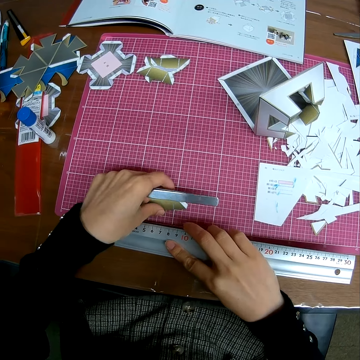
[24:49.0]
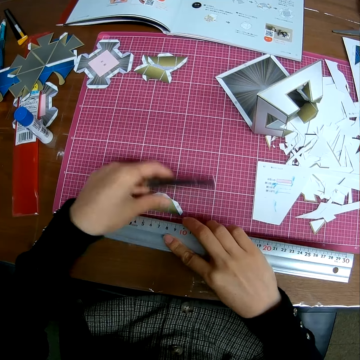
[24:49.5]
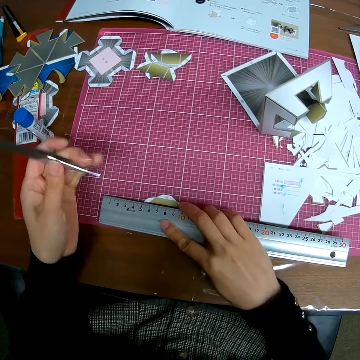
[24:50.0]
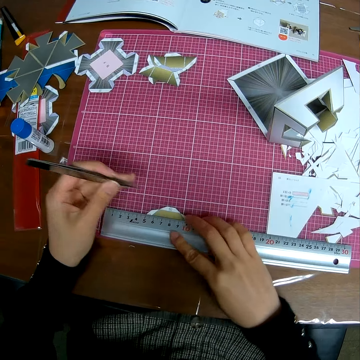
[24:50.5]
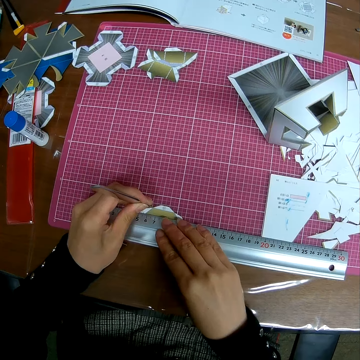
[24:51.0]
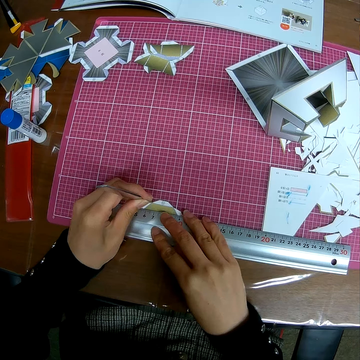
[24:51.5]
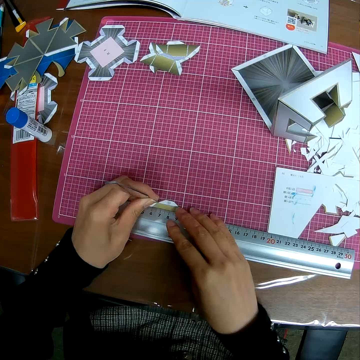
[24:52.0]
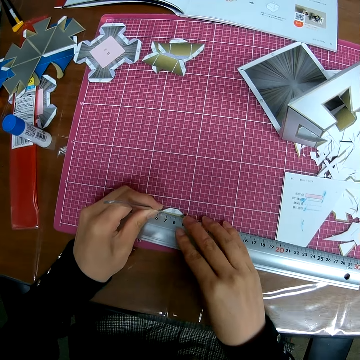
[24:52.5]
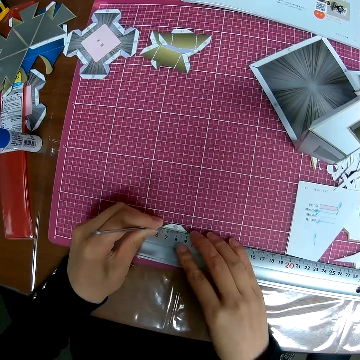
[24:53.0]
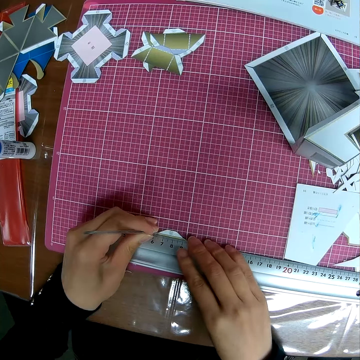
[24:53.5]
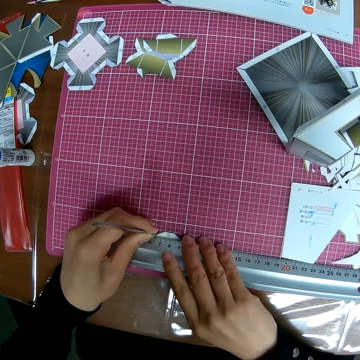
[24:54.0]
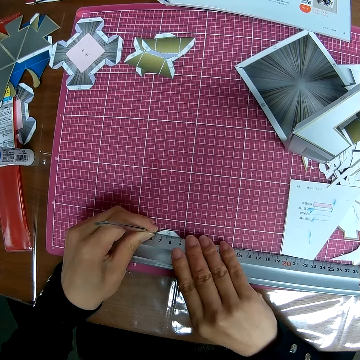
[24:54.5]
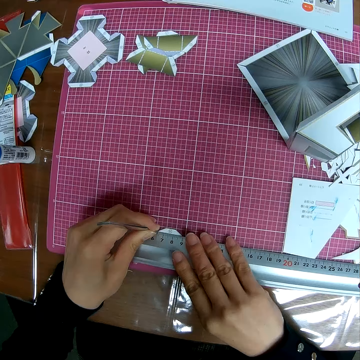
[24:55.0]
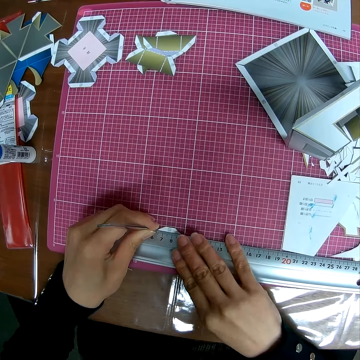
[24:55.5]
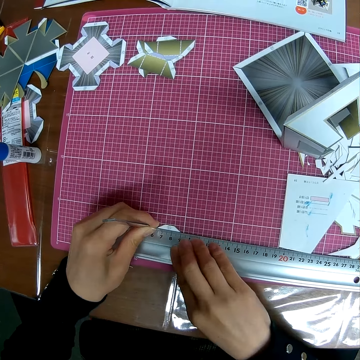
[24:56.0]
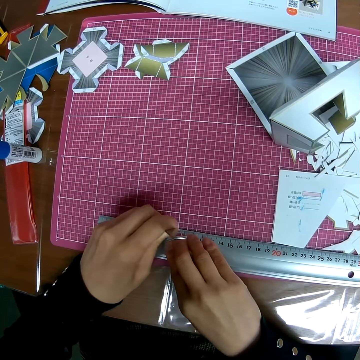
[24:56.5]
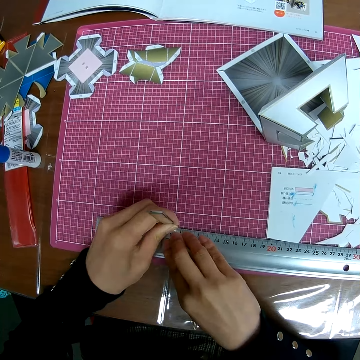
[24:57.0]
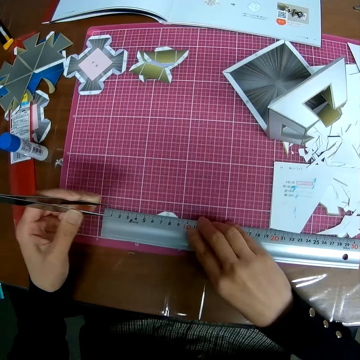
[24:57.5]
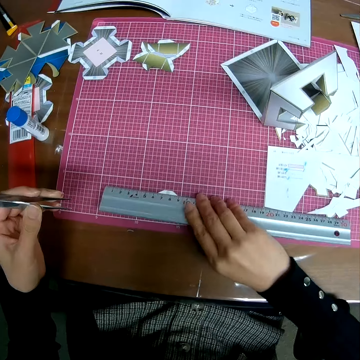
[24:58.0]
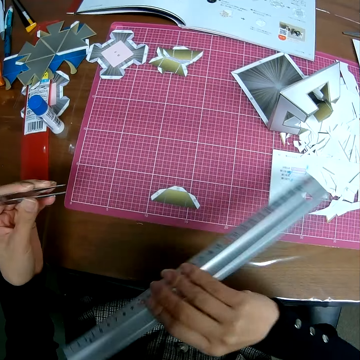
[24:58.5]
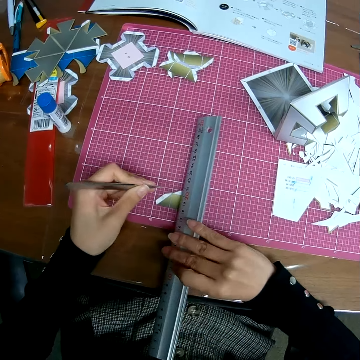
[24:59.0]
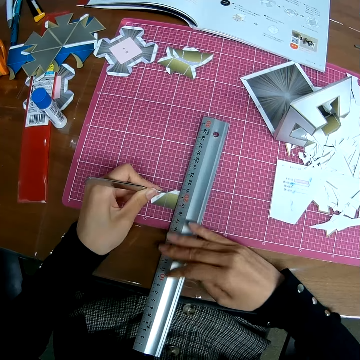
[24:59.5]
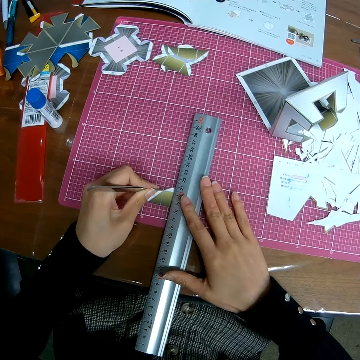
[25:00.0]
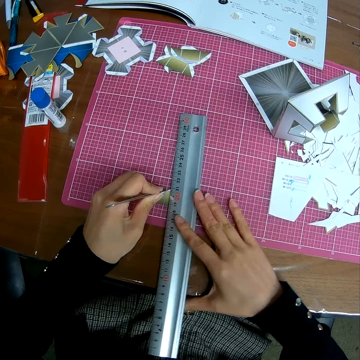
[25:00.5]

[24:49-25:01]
The camera wearer places the ruler on the papercraft sheet on the table. They use the object picker to draw a line on the papercraft piece. They cut the crafting paper model with the cutter. They move the ruler on the papercraft piece.
